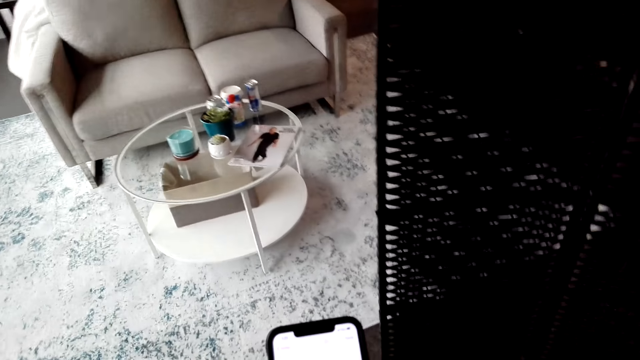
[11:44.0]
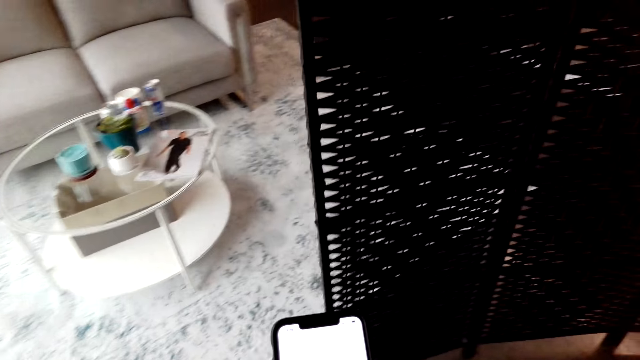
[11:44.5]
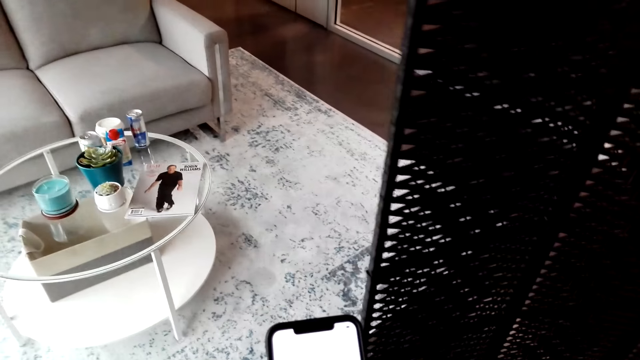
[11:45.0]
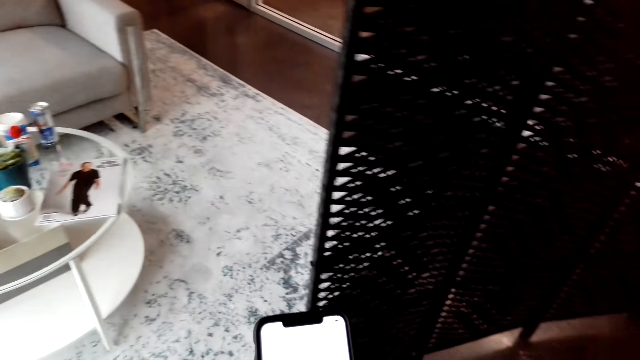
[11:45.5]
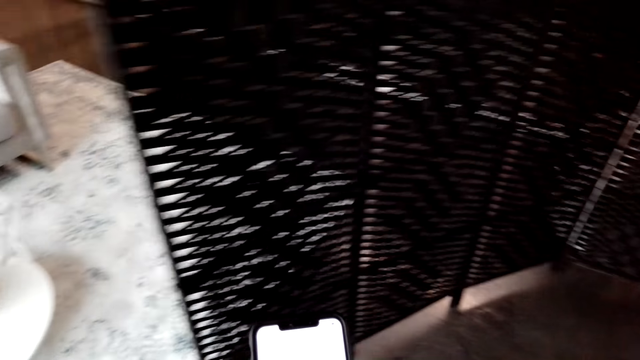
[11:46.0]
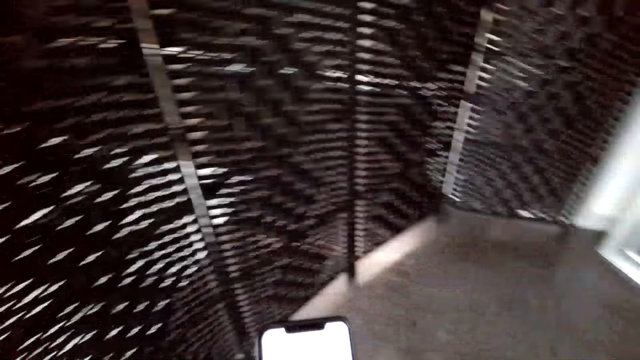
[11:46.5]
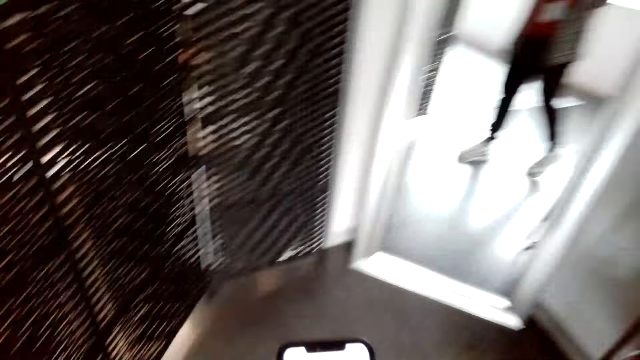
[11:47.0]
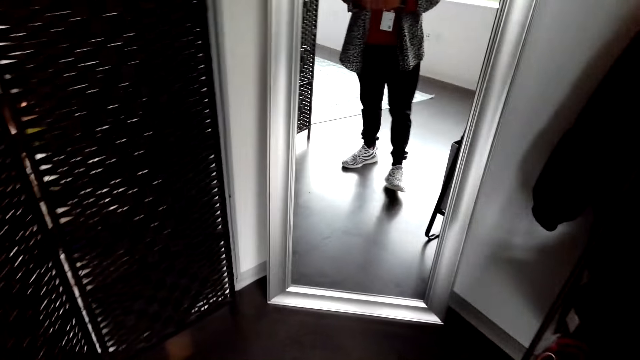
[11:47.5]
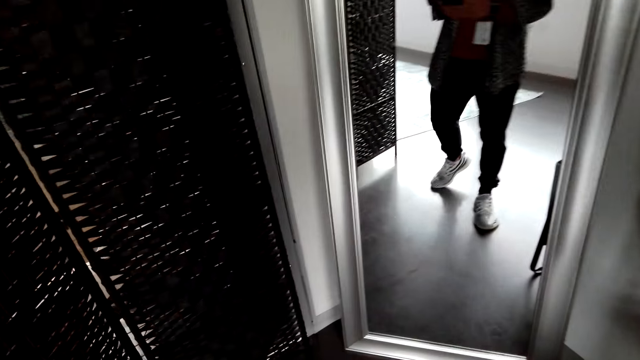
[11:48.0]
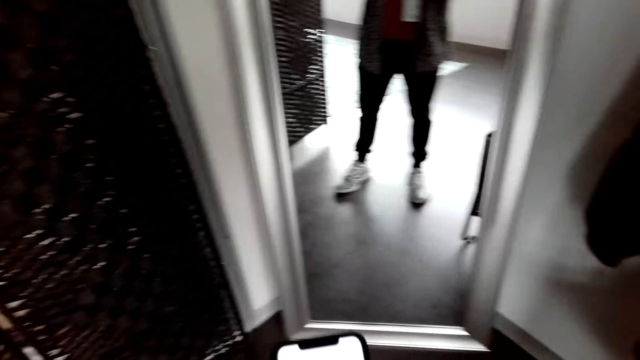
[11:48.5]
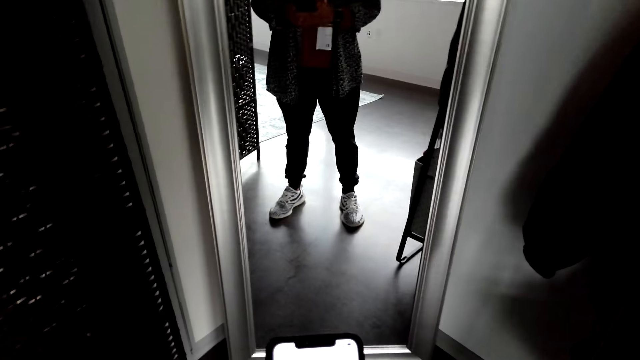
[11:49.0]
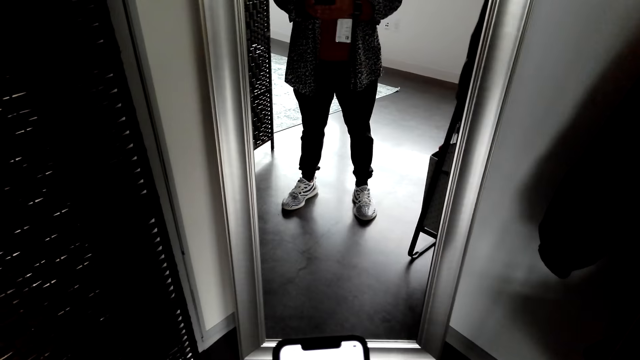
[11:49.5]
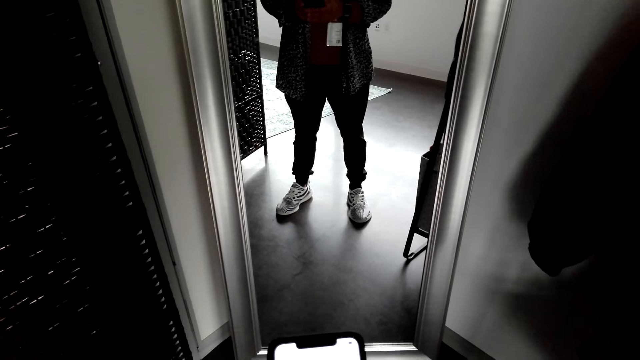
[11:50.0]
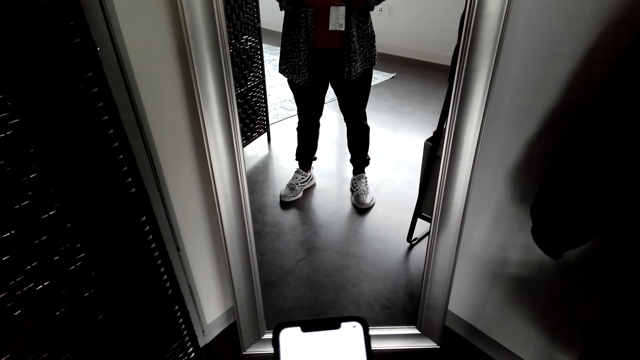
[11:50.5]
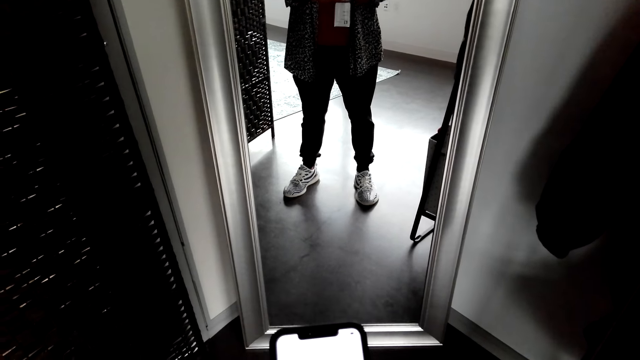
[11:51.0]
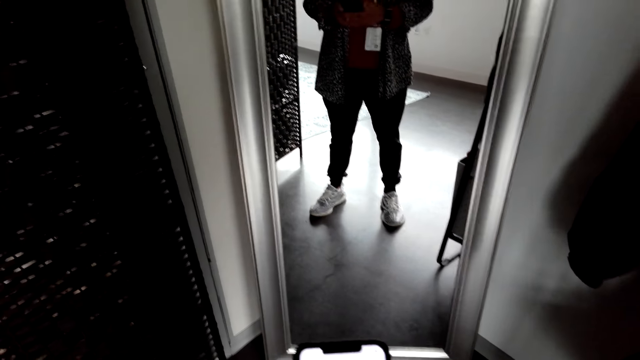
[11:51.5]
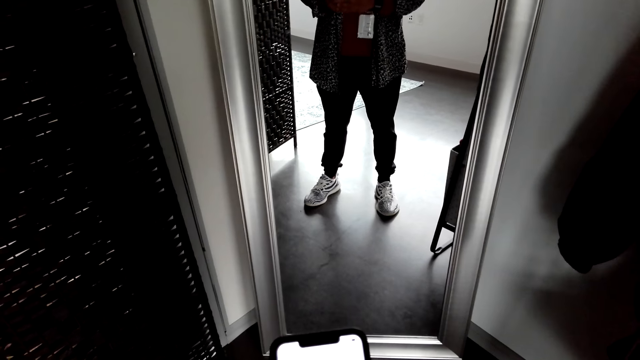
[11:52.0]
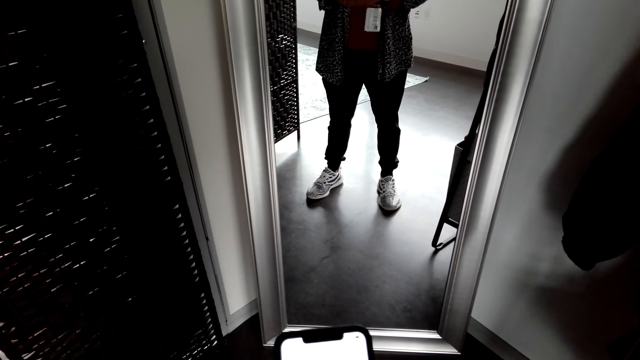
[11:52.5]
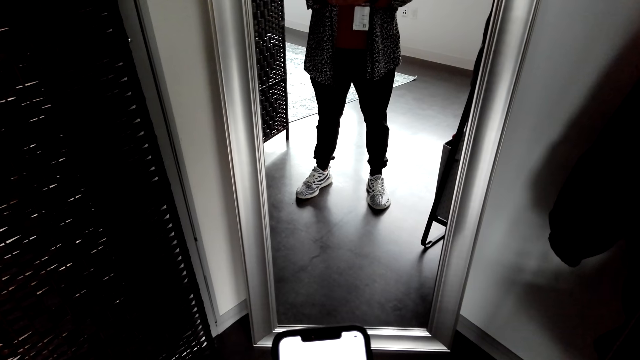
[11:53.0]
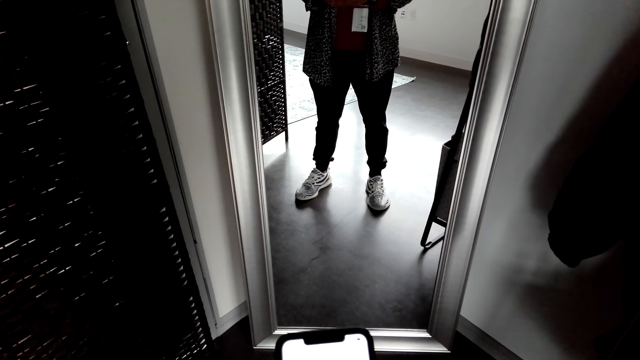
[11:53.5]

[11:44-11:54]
The camera wearer looks at his phone. He turns around the room. He looks at the mirror.

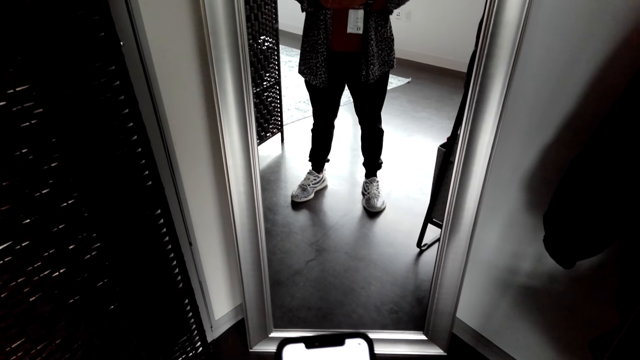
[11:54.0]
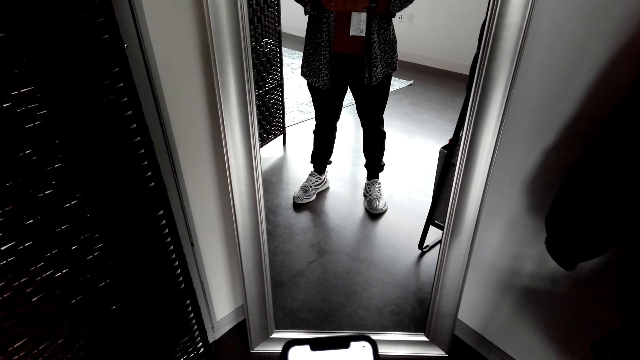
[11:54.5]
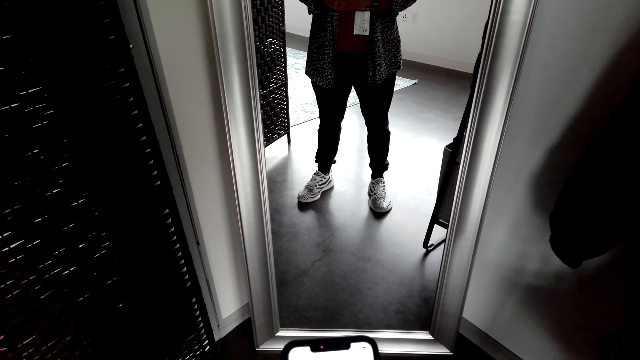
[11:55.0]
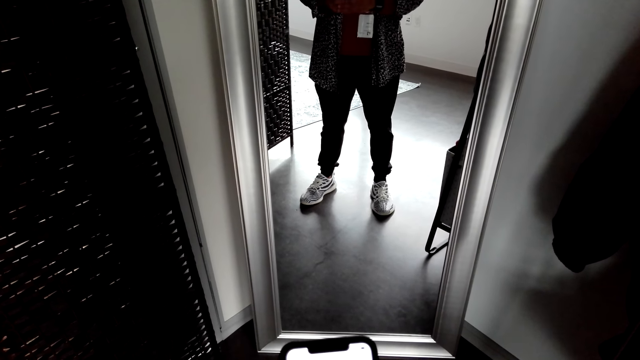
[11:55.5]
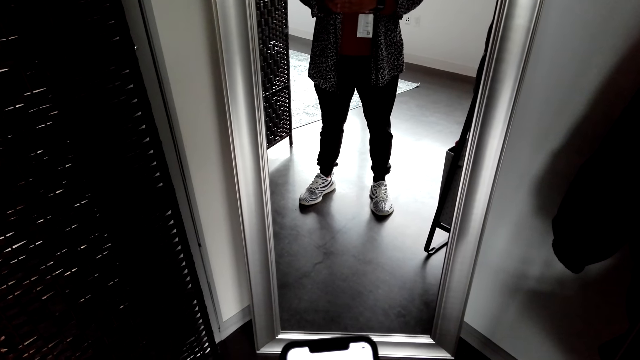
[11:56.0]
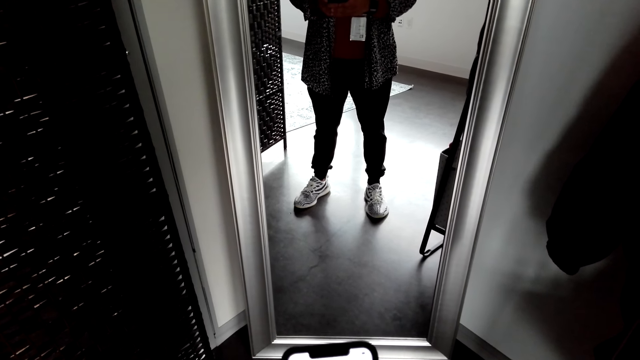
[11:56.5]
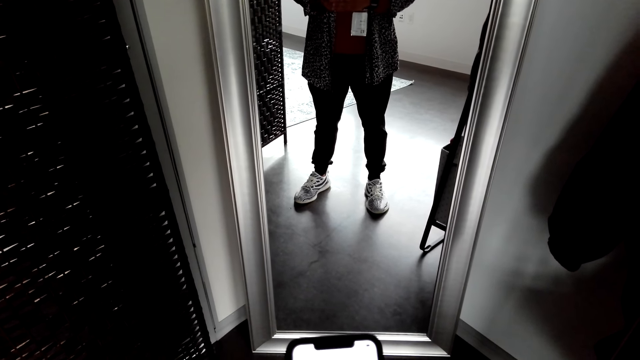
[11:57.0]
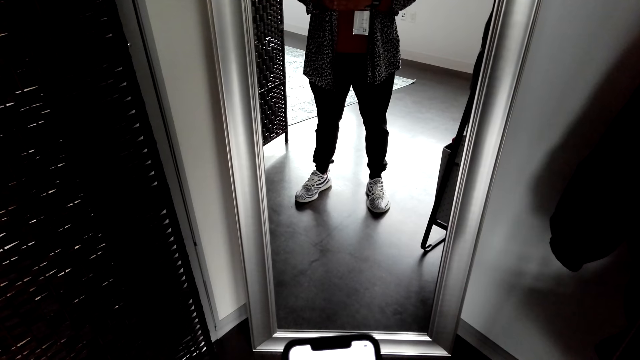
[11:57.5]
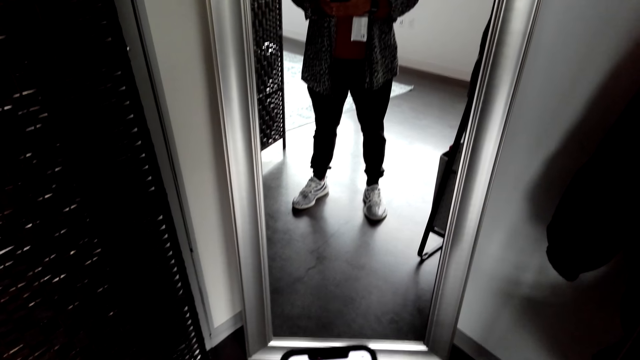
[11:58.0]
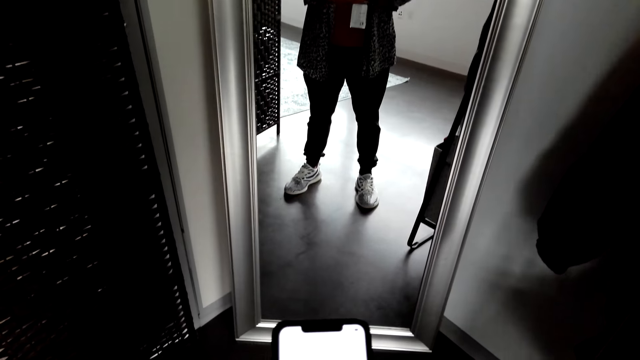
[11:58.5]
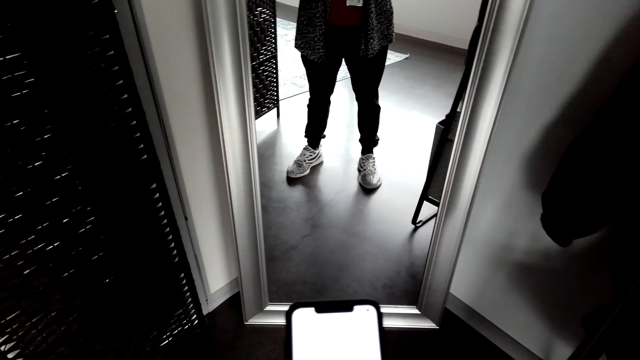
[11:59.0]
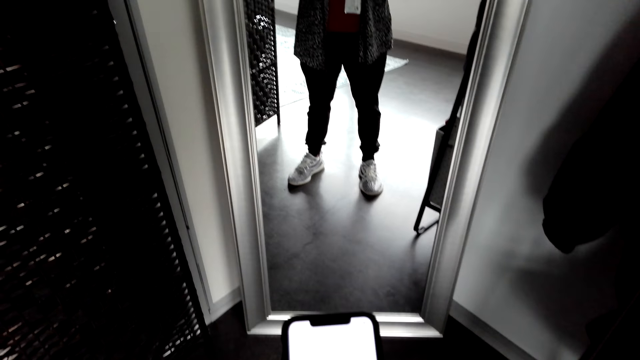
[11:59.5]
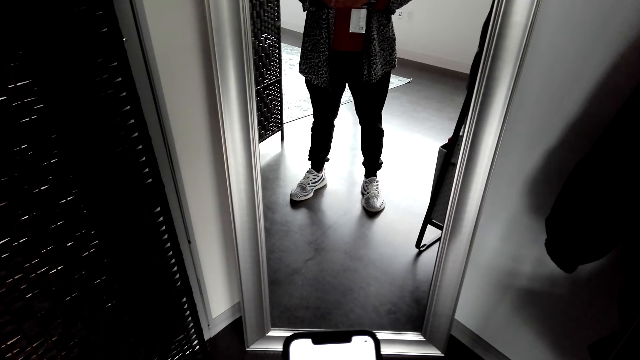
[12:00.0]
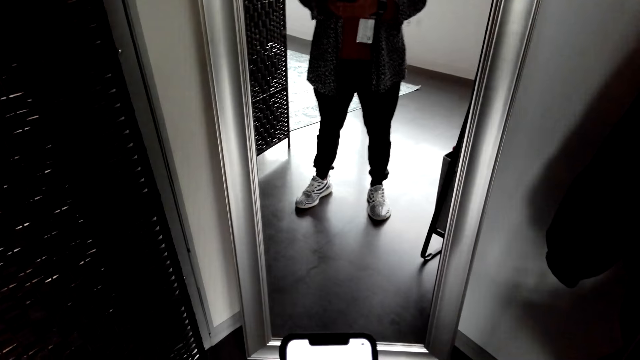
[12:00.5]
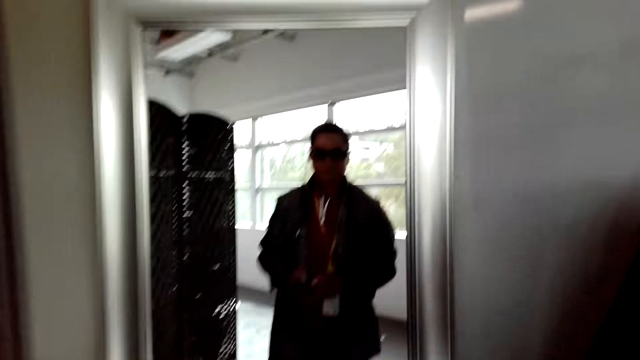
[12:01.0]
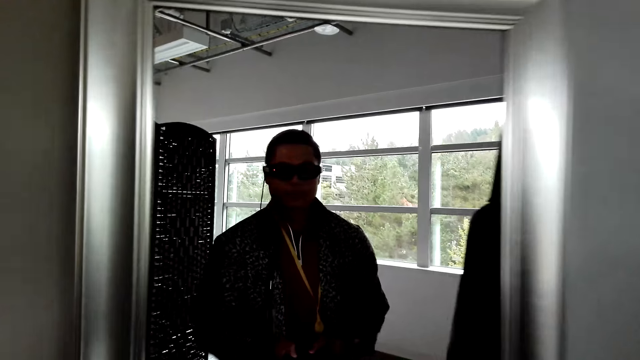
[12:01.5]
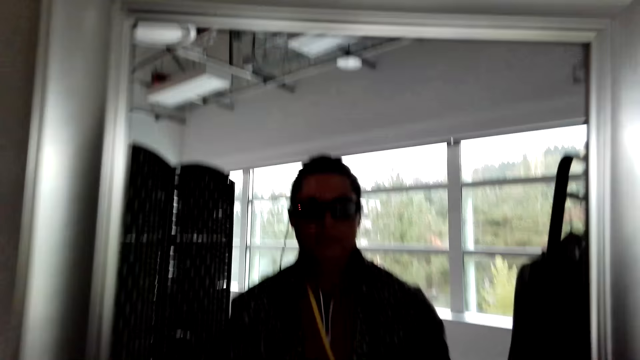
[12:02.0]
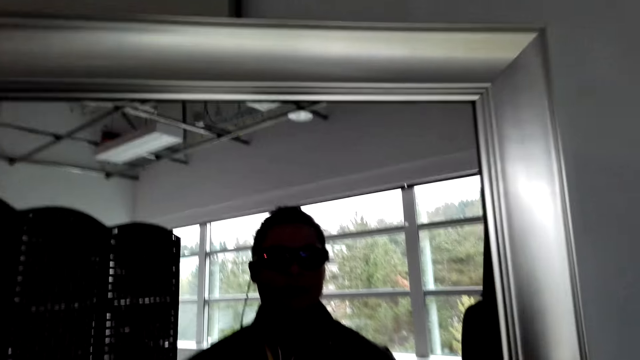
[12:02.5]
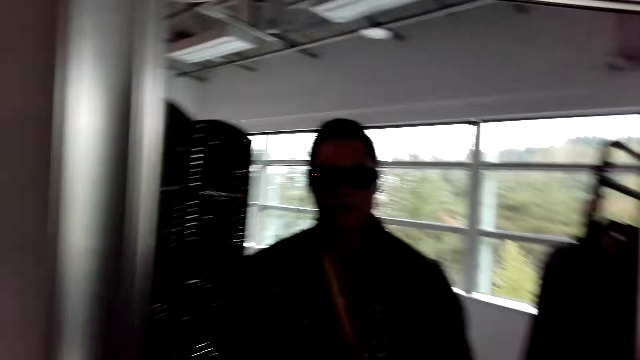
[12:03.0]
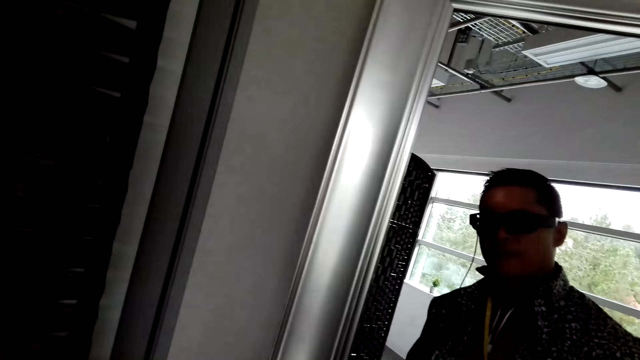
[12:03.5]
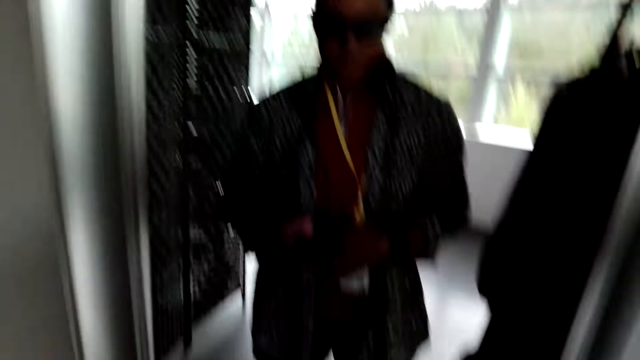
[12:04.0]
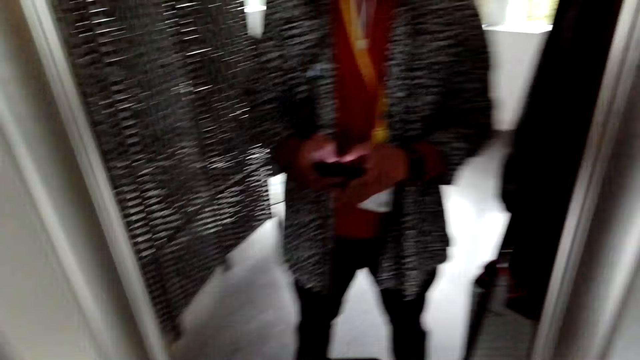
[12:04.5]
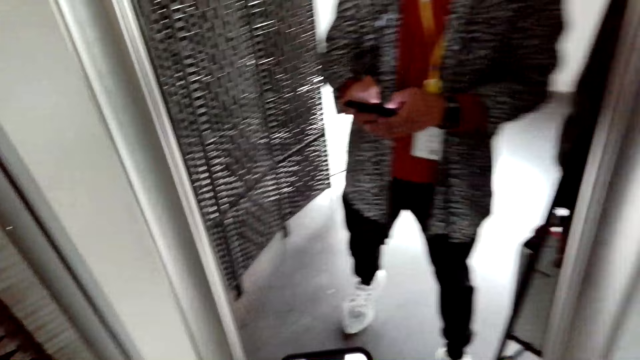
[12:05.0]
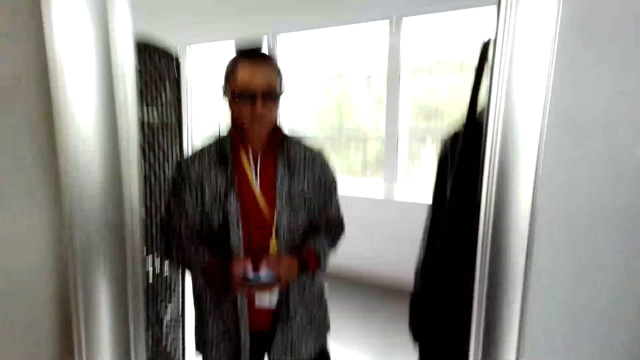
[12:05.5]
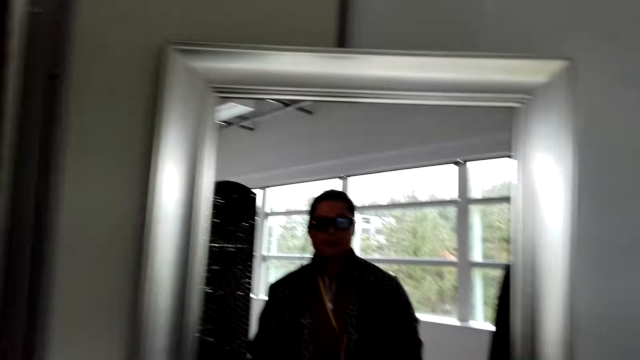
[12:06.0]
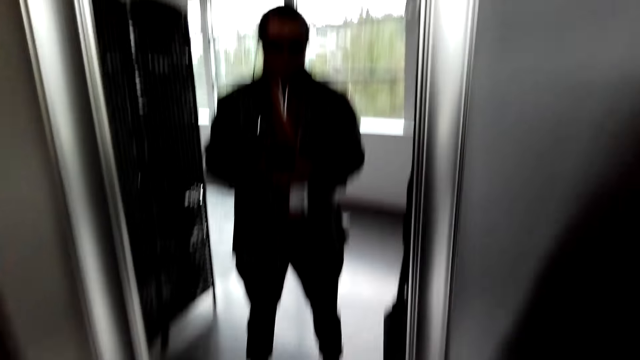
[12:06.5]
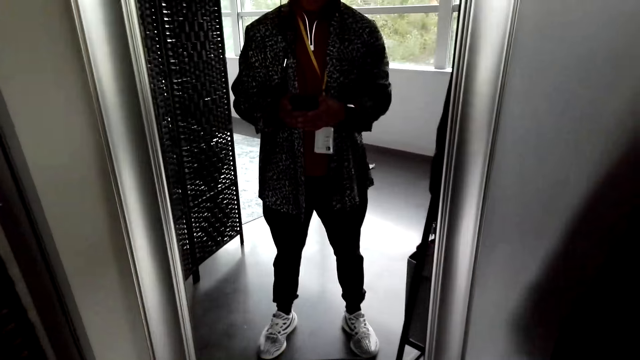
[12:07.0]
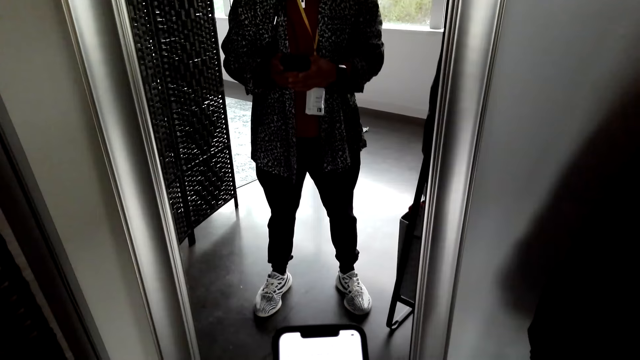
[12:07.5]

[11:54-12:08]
The camera wearer looks at the mirror. They use a phone. They move near the mirror. They use the phone.
